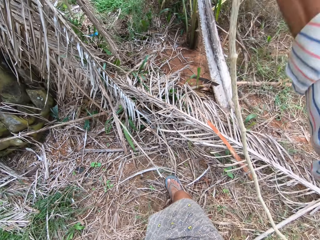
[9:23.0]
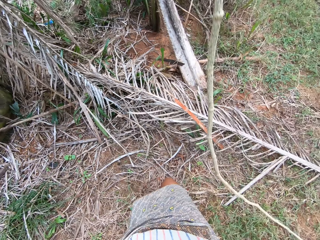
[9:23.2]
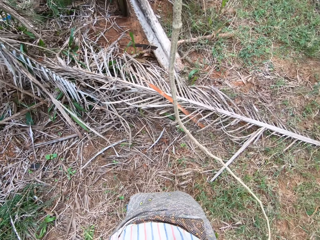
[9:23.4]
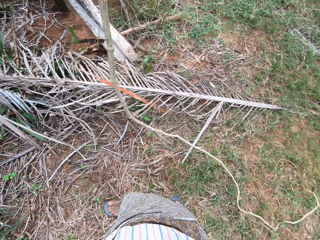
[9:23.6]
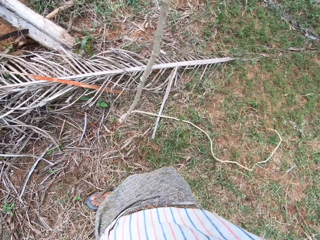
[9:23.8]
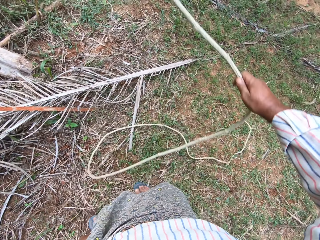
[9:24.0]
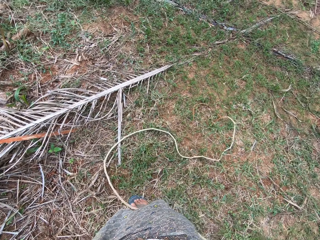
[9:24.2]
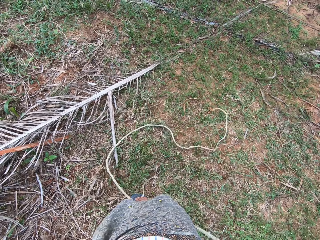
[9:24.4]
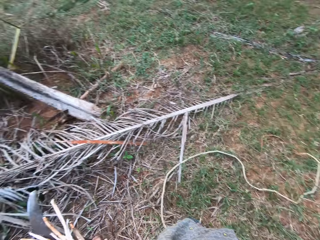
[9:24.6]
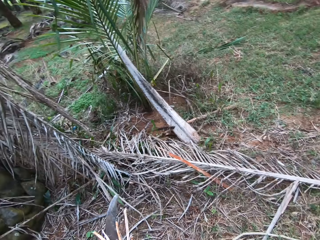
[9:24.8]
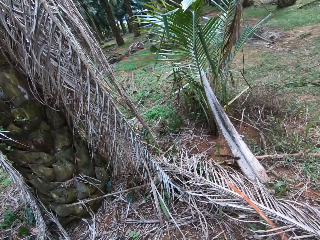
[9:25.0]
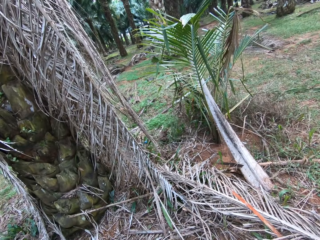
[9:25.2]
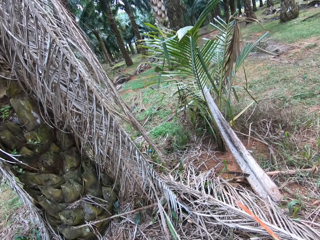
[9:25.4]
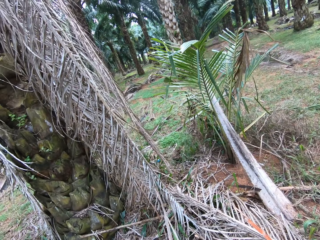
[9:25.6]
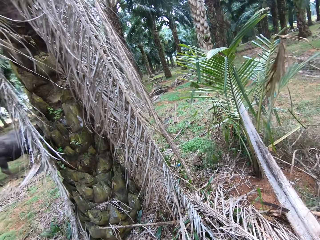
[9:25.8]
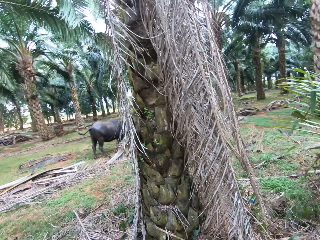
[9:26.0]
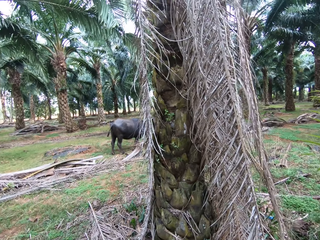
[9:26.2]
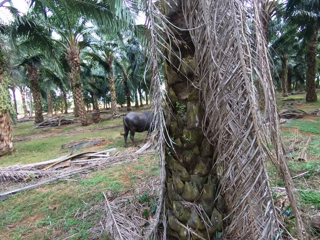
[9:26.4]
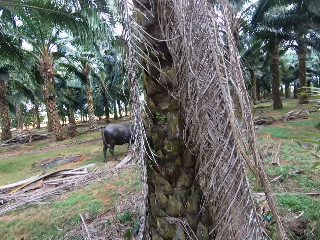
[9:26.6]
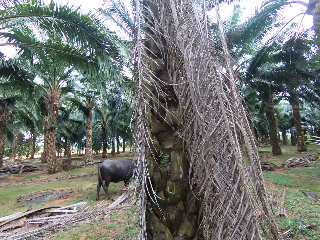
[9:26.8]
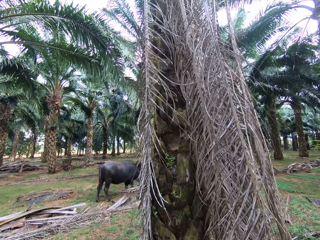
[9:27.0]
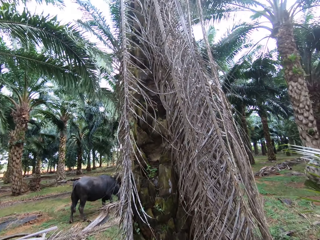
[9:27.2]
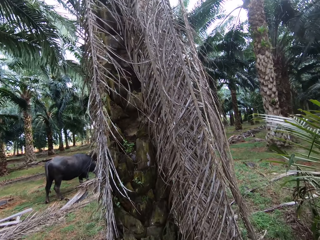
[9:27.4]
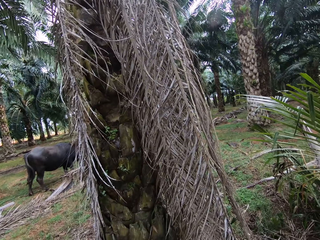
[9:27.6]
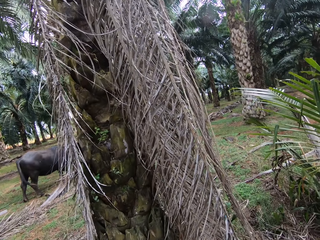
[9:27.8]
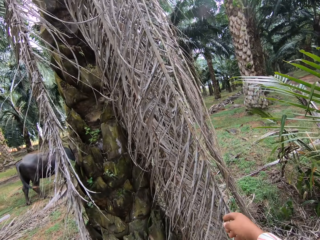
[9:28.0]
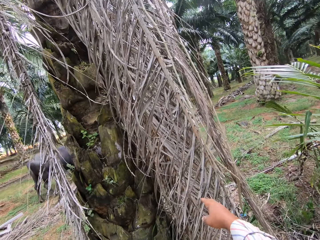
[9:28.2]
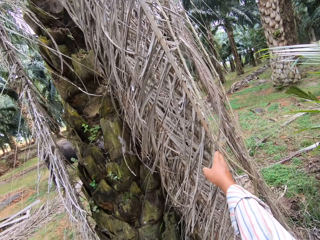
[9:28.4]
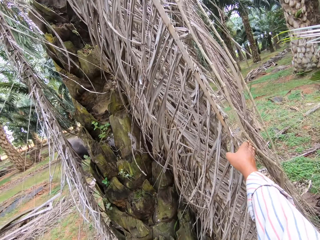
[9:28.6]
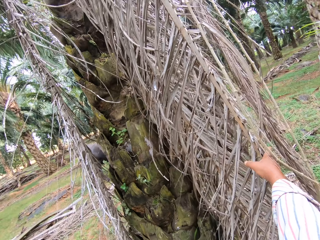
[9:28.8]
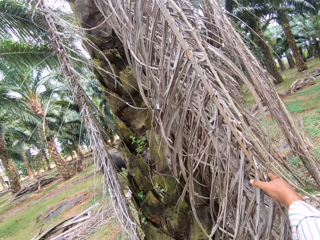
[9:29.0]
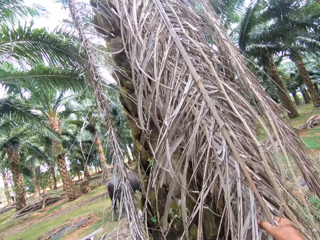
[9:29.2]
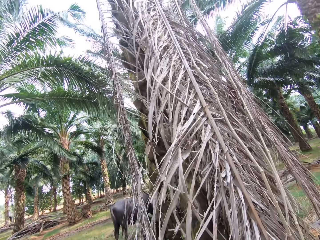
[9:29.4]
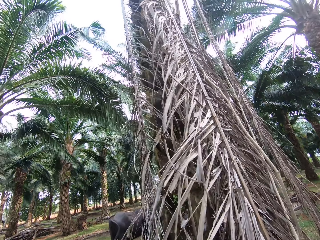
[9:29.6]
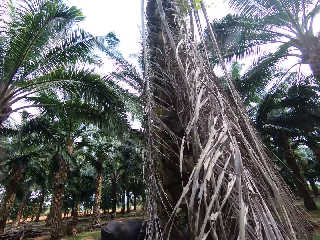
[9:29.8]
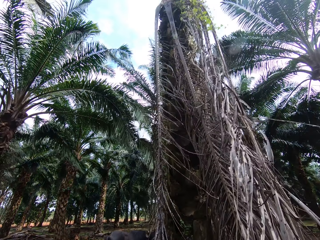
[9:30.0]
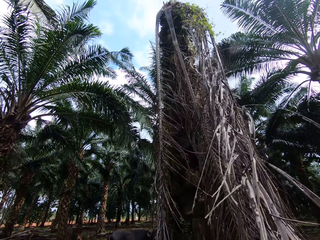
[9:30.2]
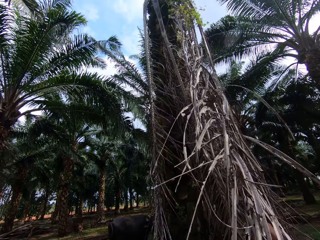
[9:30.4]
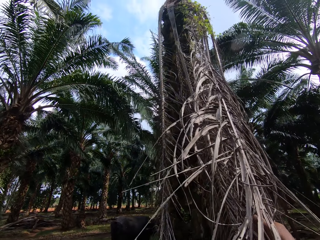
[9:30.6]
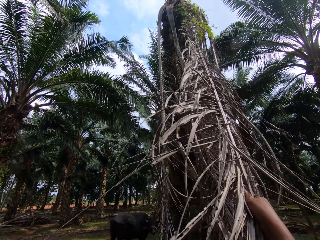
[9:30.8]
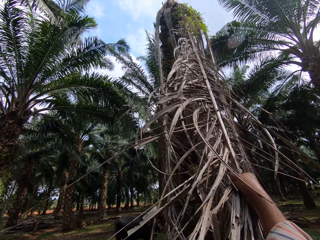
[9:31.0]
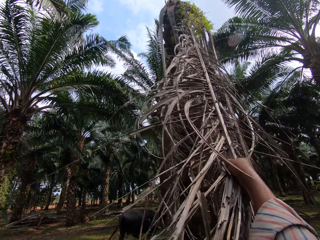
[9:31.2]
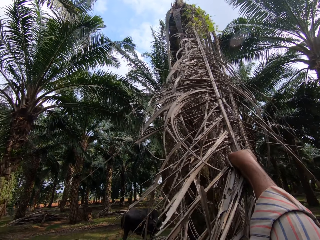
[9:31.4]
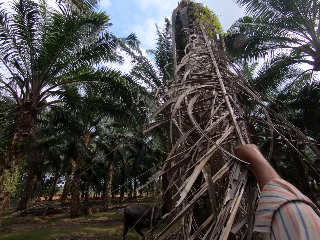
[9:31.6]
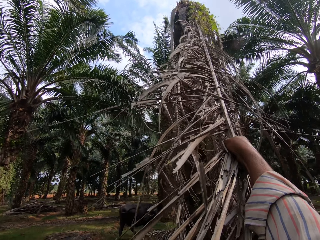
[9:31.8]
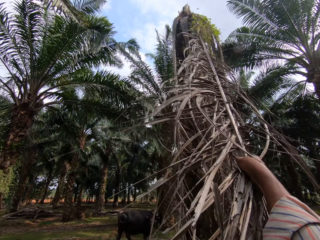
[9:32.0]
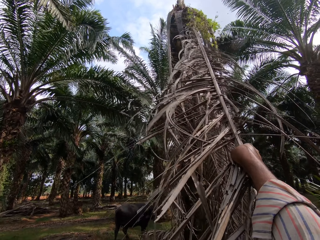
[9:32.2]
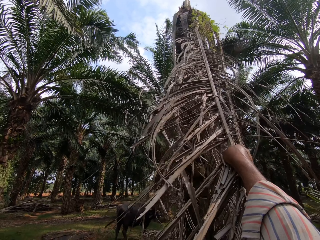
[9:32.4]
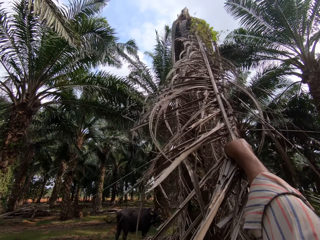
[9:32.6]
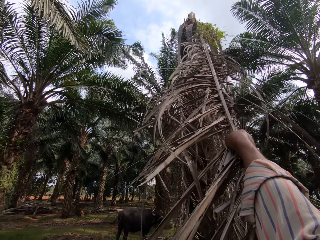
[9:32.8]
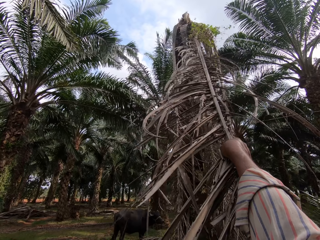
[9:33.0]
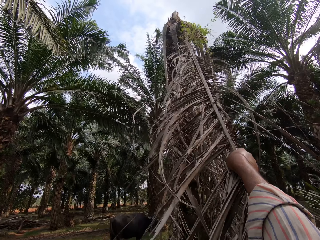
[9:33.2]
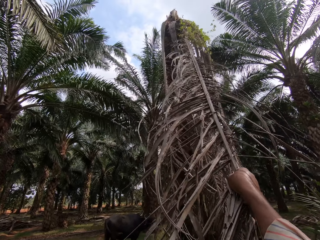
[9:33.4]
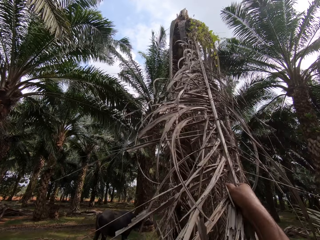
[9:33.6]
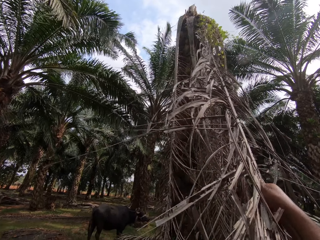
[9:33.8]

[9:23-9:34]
The camera wearer pulls up the rope. They look around. They hold a dry leaf. They pull a palm frond.

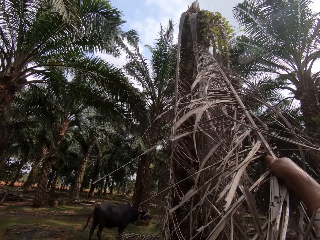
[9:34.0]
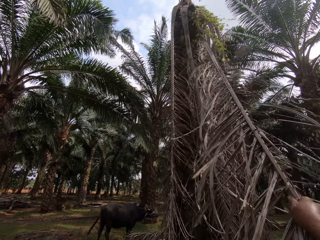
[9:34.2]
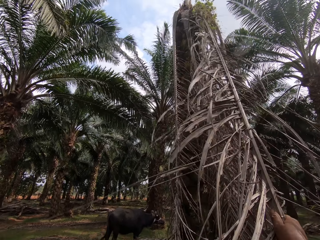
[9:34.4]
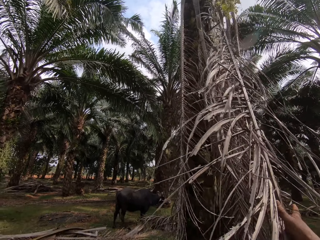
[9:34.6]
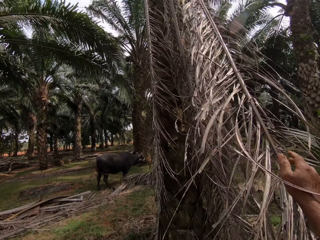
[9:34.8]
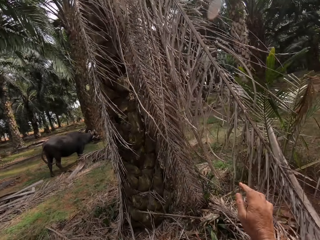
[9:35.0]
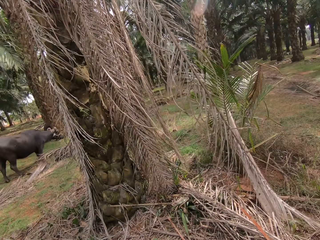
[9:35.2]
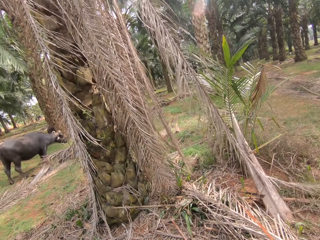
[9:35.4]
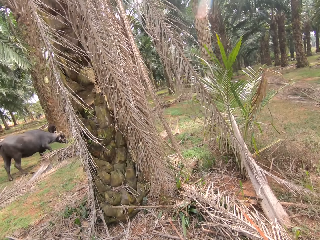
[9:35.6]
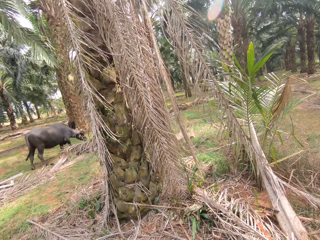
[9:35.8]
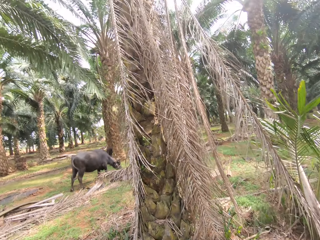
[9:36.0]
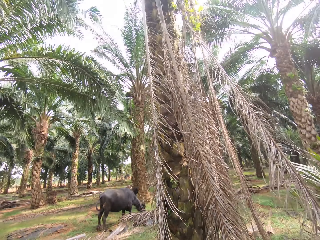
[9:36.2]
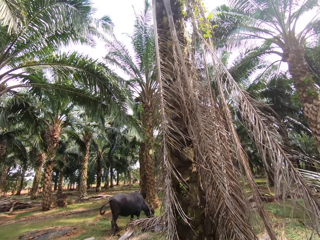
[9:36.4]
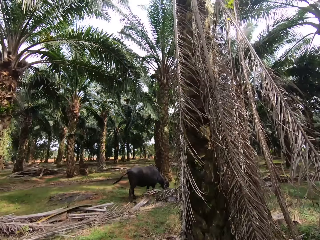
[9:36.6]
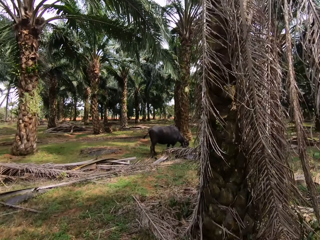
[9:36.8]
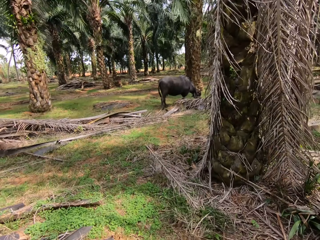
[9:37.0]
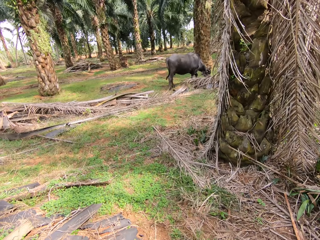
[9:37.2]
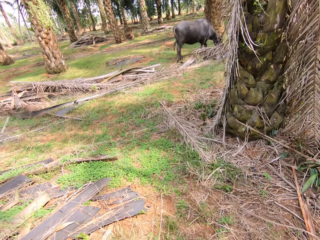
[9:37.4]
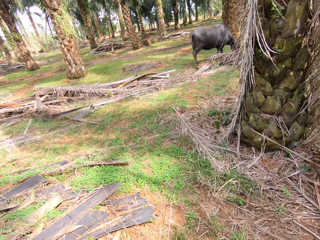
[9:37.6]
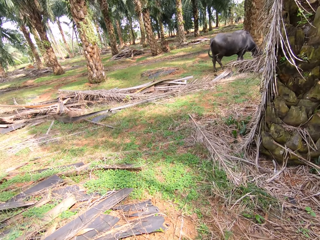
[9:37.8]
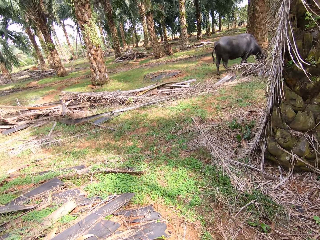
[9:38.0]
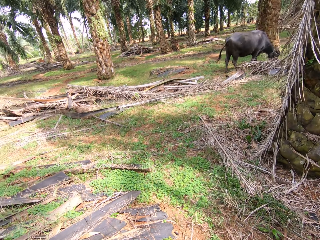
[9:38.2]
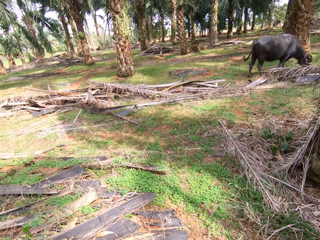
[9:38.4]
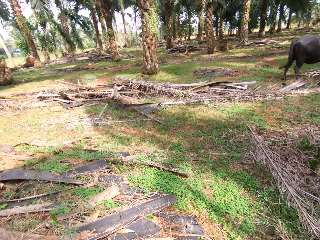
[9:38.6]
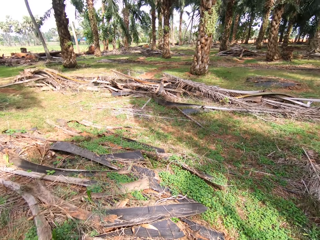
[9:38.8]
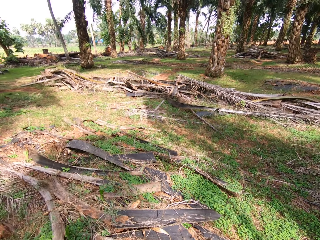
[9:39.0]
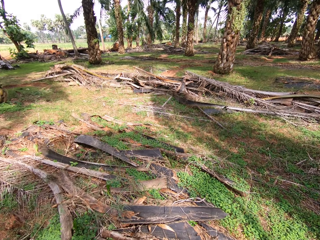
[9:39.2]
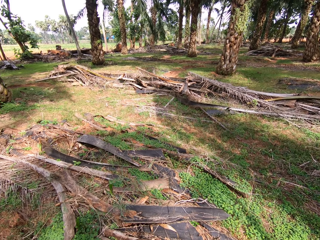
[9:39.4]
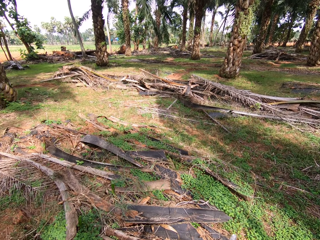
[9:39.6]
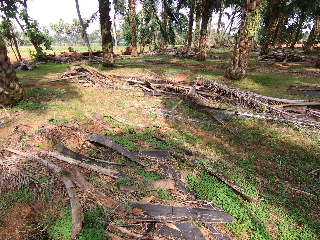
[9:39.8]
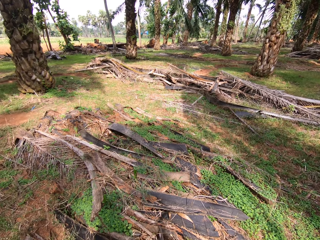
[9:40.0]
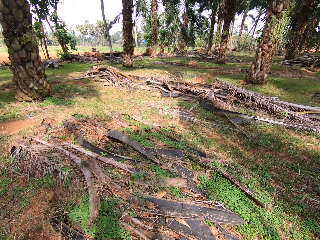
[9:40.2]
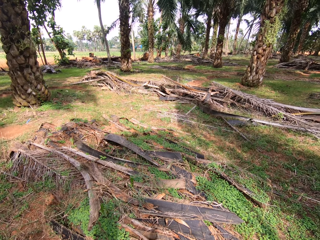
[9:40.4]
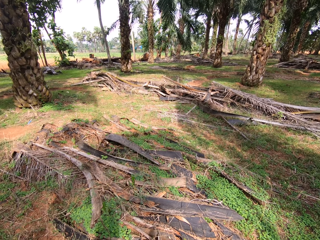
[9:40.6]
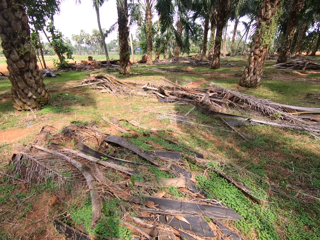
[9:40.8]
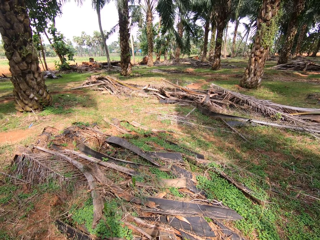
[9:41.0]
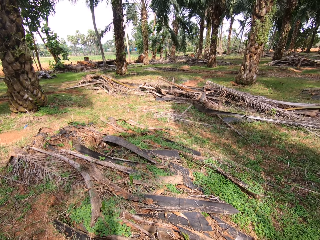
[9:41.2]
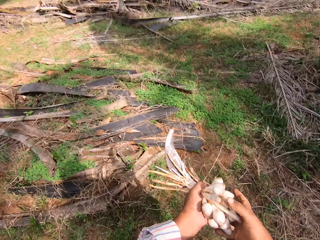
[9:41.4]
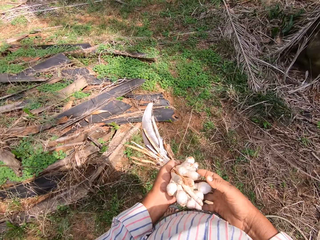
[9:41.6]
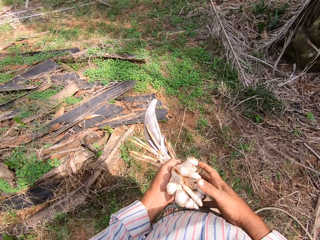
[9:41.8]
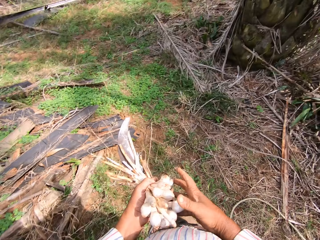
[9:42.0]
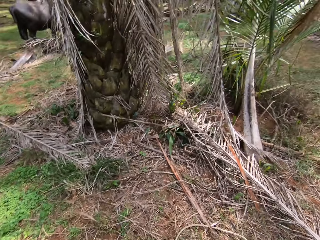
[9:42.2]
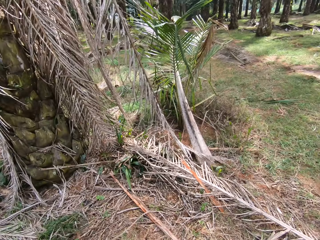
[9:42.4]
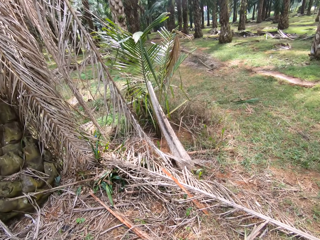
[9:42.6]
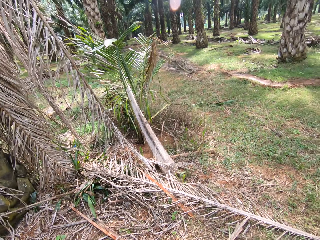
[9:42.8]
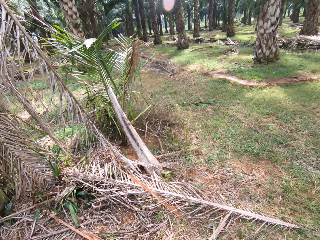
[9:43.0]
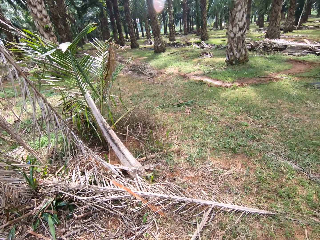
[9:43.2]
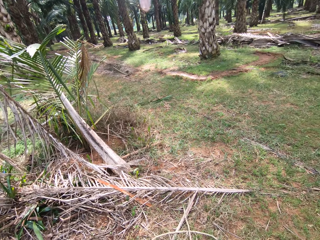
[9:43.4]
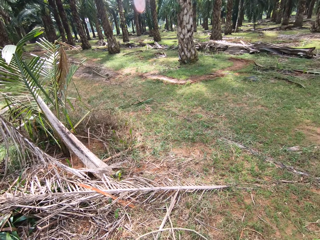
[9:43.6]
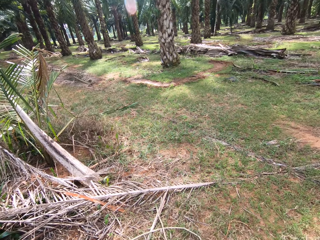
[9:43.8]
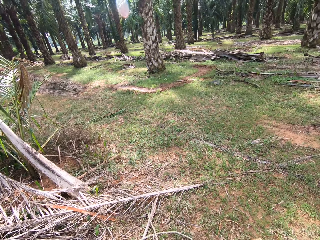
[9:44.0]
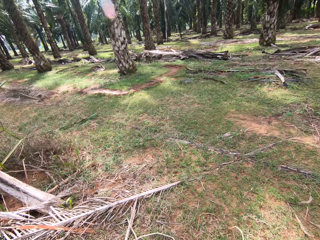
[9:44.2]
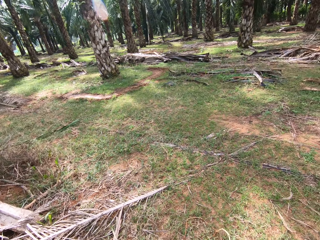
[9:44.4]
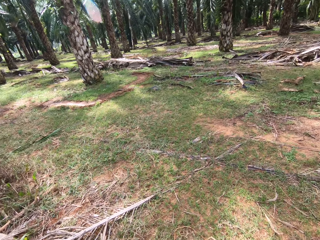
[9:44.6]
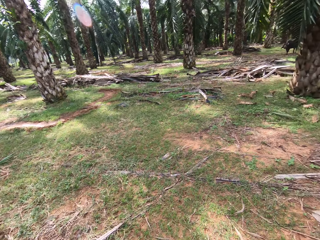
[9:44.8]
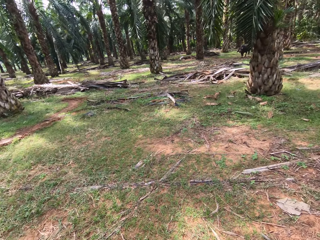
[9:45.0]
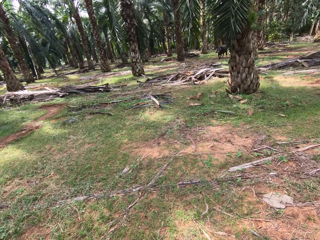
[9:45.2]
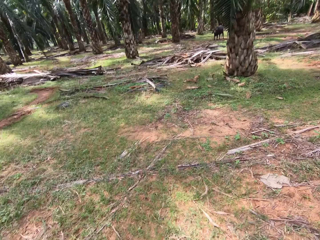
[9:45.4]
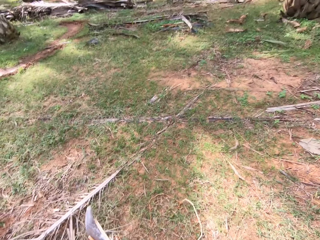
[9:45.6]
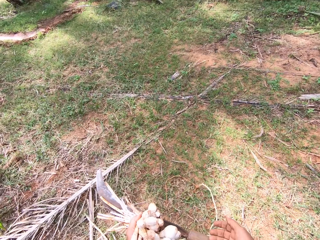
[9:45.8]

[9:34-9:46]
The camera wearer leaves the leaf. They look around. They hold a machete and something in their hands. They look around.
